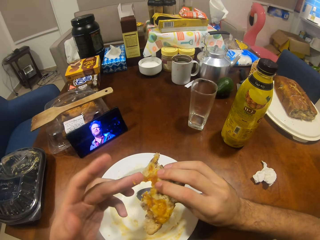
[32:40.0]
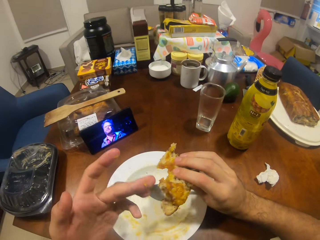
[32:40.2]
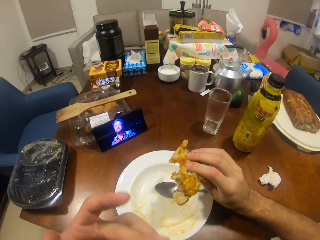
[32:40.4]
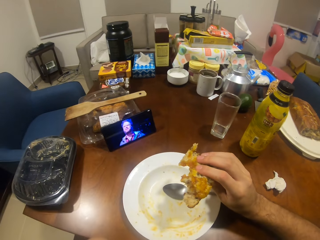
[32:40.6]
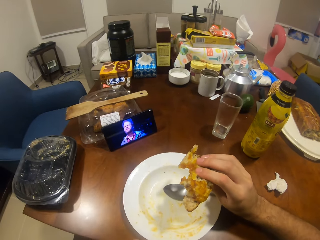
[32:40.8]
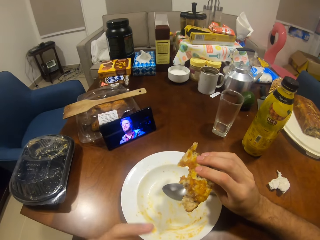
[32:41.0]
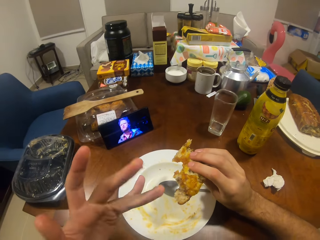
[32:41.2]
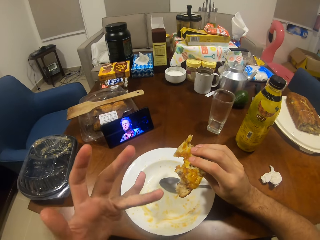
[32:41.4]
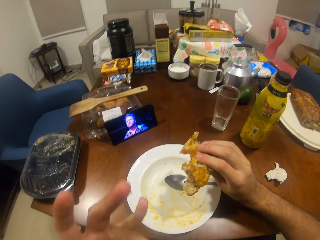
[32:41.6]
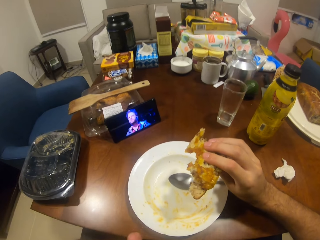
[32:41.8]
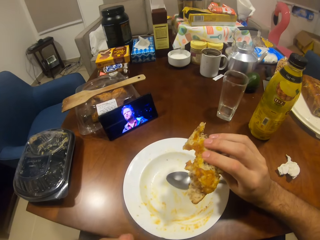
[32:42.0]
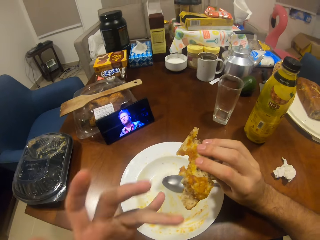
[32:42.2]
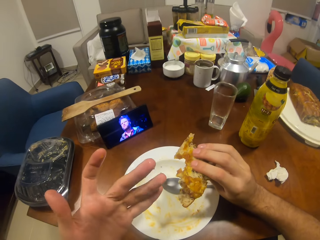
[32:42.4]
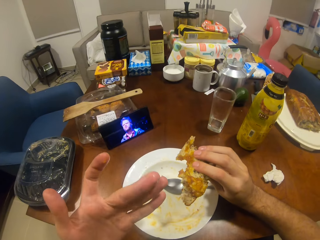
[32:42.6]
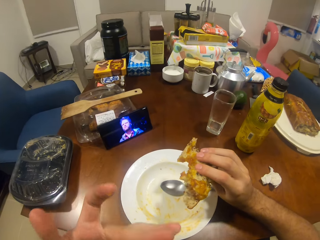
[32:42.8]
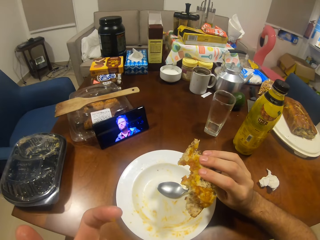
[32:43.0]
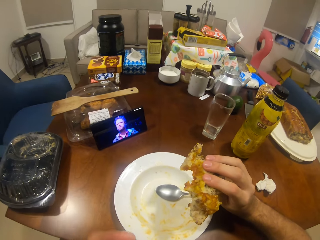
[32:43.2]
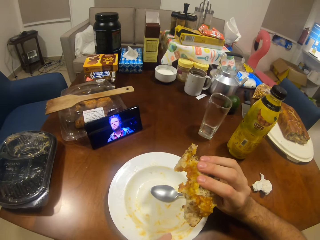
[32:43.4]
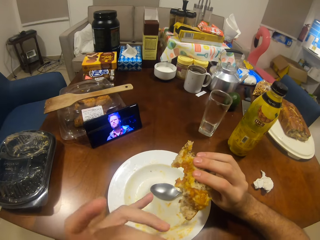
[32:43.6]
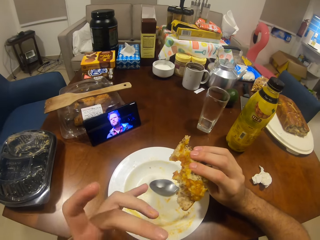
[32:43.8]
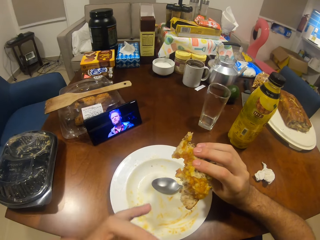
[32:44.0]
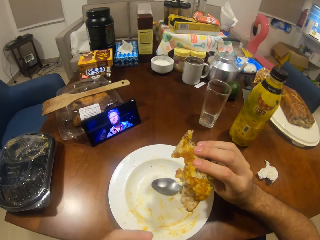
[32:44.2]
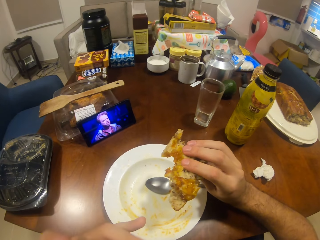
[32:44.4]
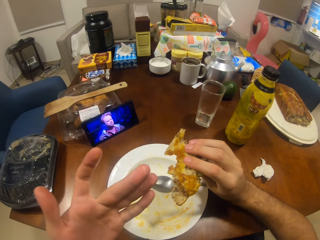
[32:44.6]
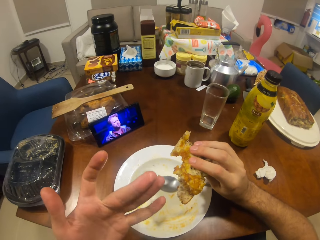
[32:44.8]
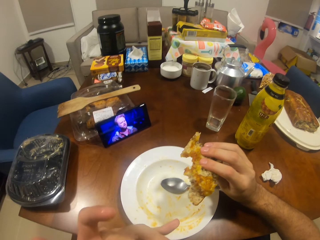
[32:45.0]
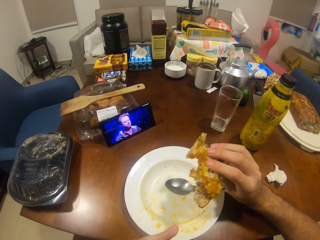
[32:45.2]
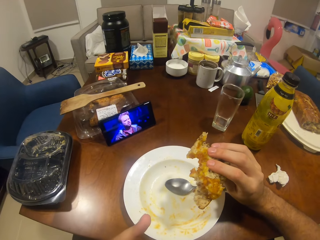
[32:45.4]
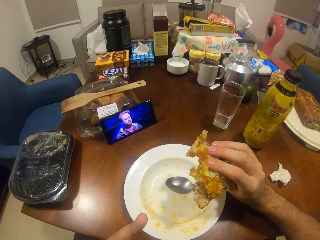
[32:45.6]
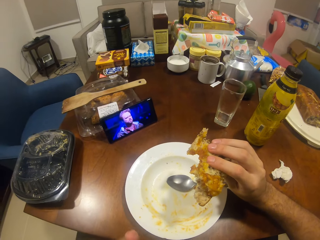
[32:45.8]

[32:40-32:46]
The camera wearer licks his fingers.

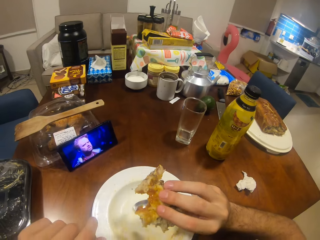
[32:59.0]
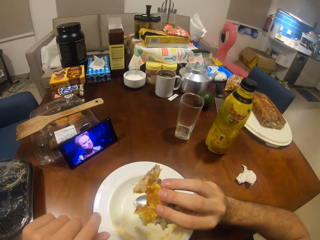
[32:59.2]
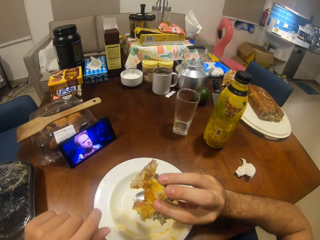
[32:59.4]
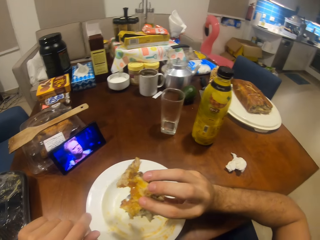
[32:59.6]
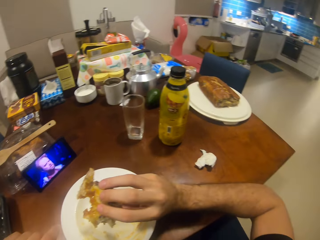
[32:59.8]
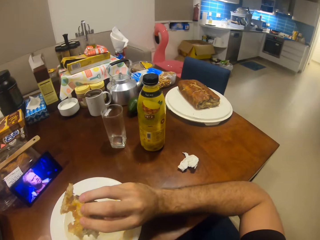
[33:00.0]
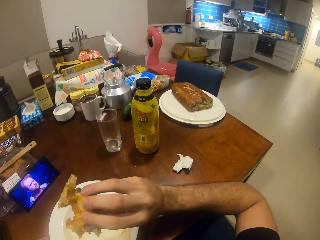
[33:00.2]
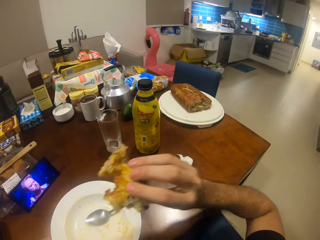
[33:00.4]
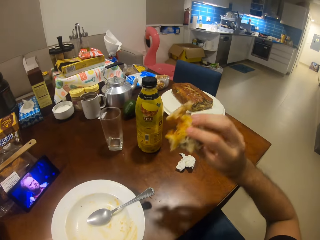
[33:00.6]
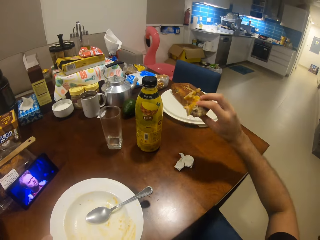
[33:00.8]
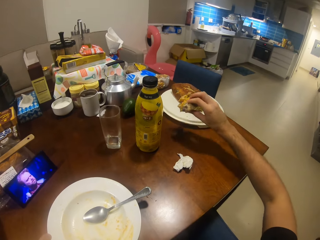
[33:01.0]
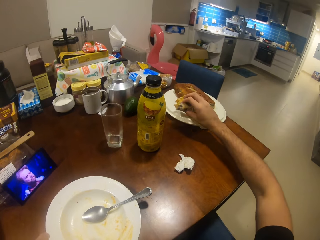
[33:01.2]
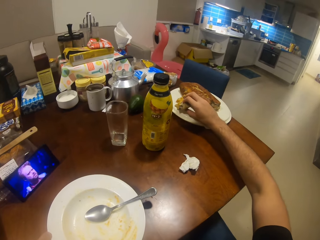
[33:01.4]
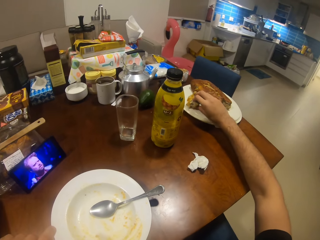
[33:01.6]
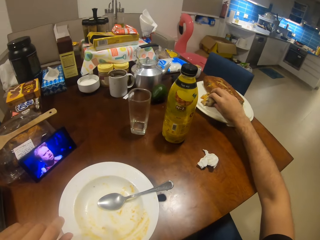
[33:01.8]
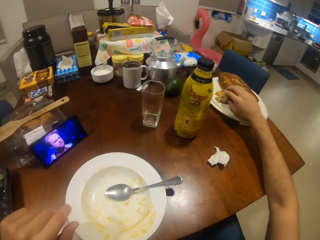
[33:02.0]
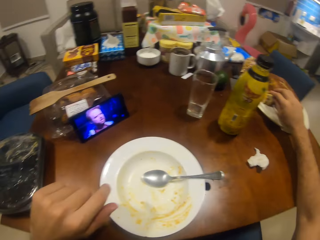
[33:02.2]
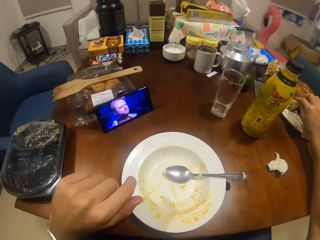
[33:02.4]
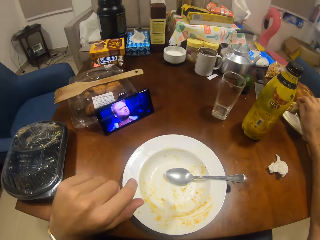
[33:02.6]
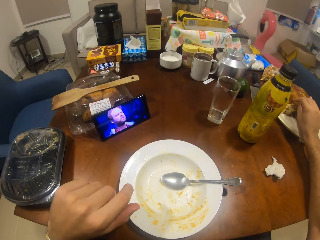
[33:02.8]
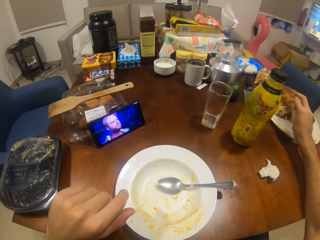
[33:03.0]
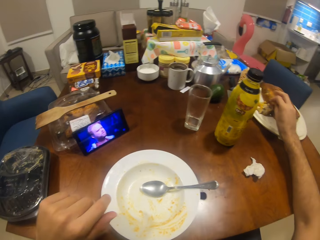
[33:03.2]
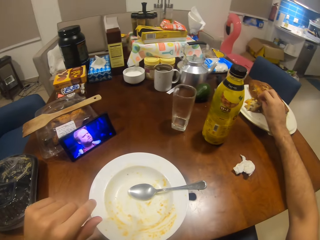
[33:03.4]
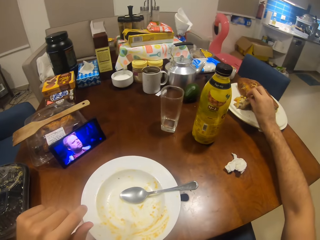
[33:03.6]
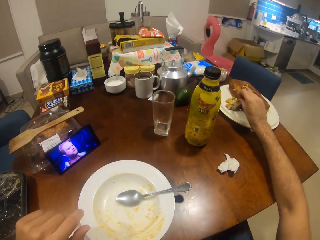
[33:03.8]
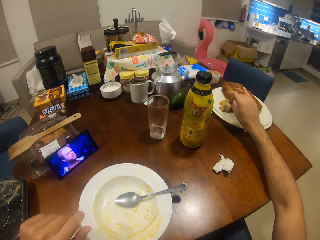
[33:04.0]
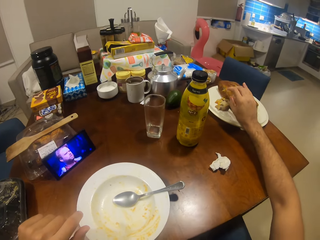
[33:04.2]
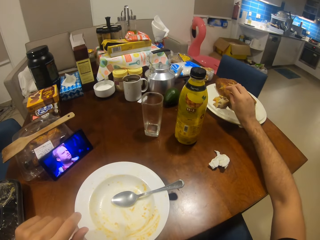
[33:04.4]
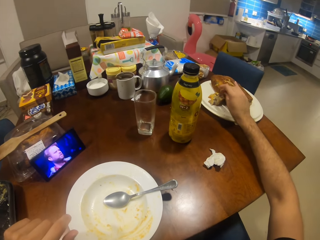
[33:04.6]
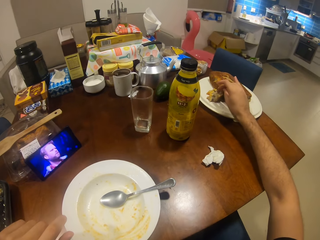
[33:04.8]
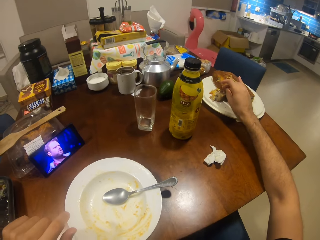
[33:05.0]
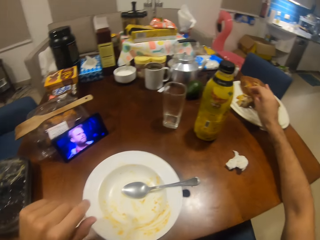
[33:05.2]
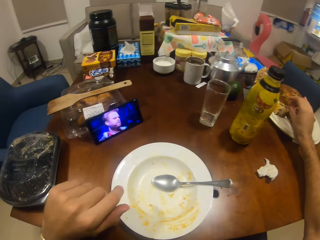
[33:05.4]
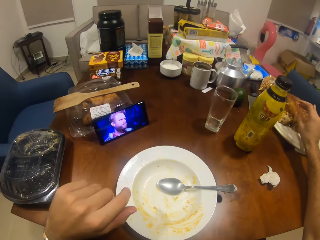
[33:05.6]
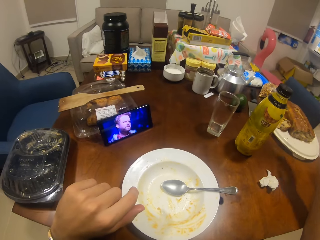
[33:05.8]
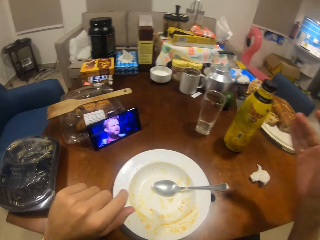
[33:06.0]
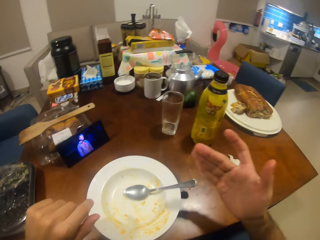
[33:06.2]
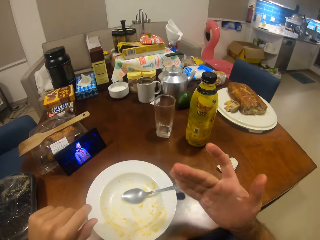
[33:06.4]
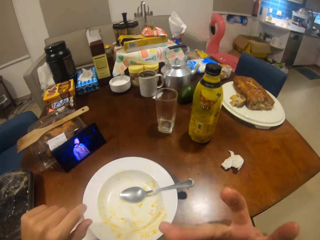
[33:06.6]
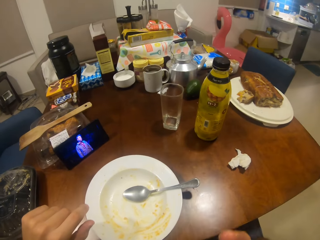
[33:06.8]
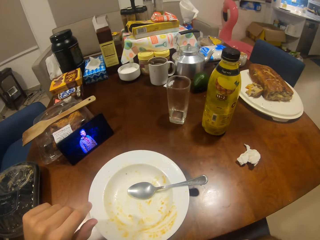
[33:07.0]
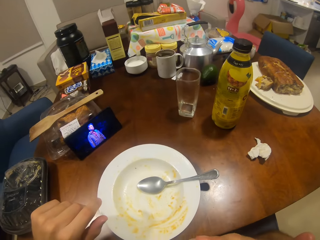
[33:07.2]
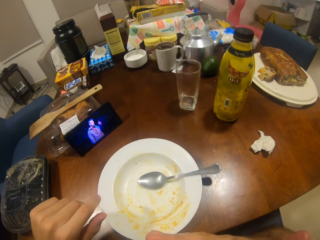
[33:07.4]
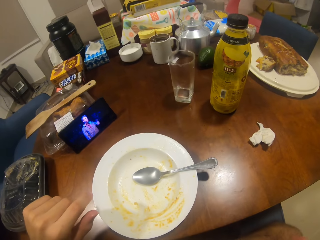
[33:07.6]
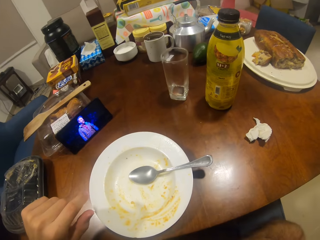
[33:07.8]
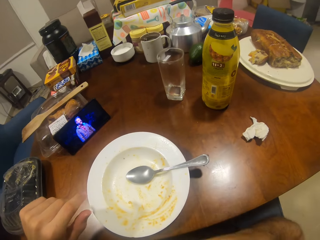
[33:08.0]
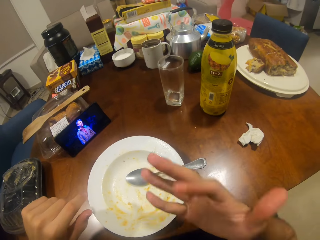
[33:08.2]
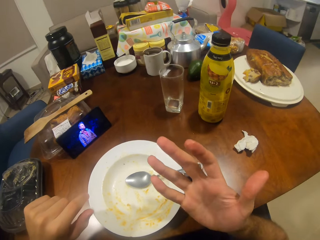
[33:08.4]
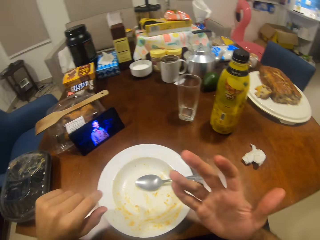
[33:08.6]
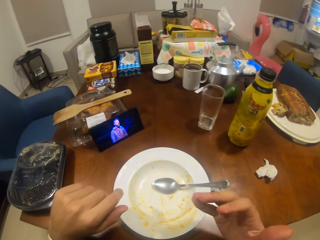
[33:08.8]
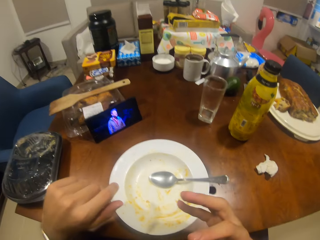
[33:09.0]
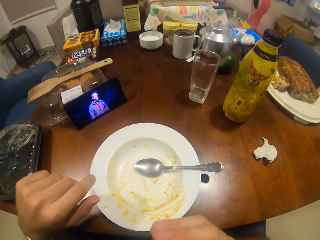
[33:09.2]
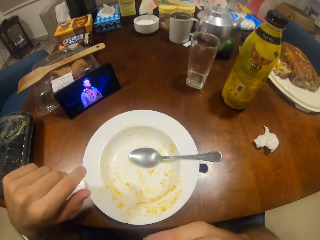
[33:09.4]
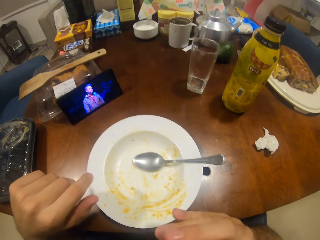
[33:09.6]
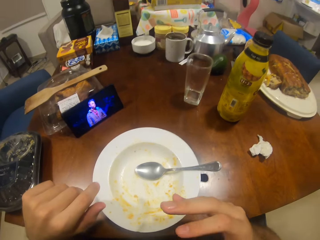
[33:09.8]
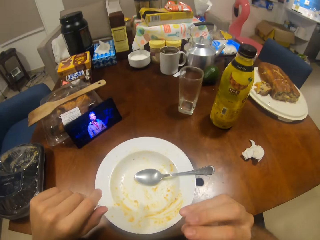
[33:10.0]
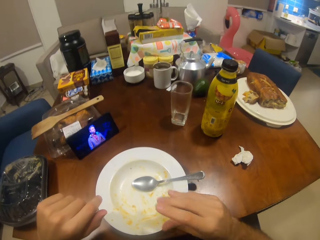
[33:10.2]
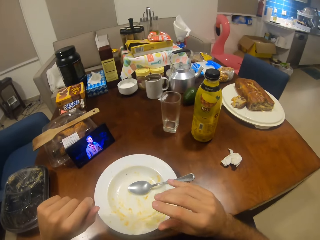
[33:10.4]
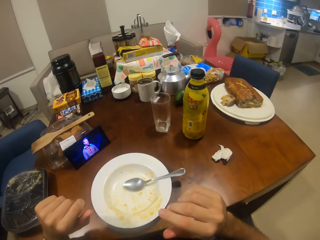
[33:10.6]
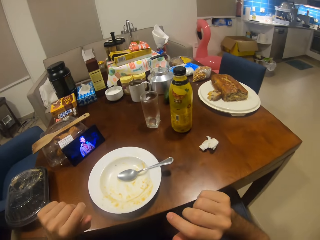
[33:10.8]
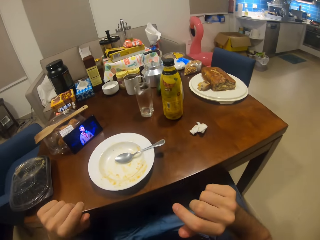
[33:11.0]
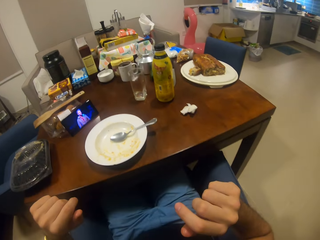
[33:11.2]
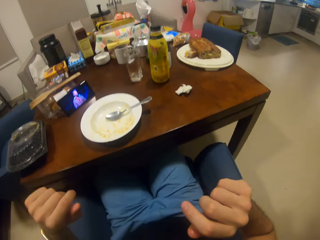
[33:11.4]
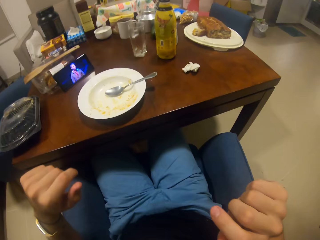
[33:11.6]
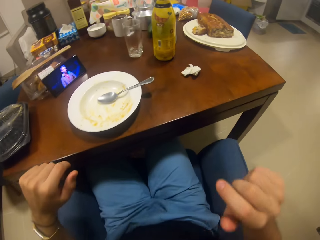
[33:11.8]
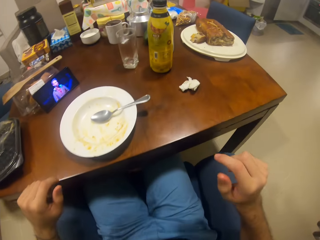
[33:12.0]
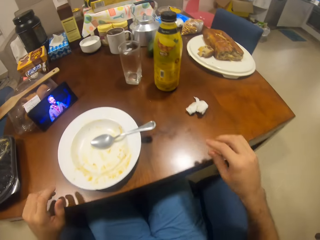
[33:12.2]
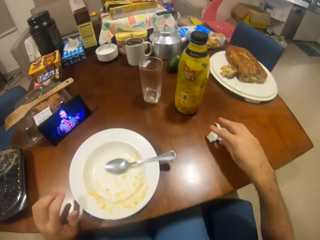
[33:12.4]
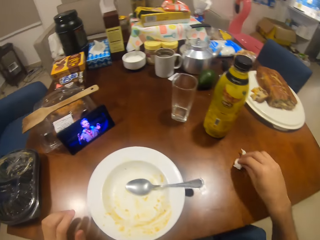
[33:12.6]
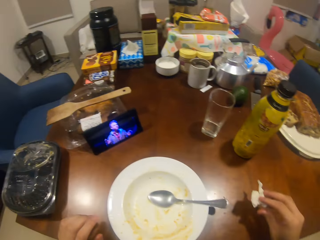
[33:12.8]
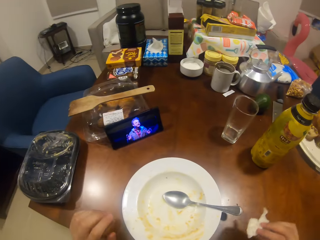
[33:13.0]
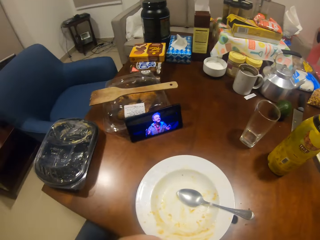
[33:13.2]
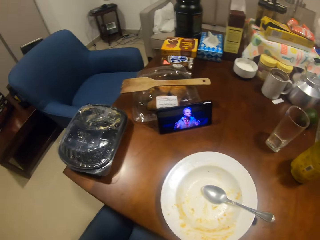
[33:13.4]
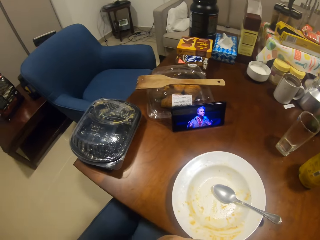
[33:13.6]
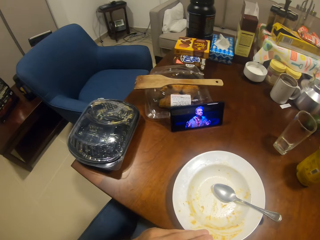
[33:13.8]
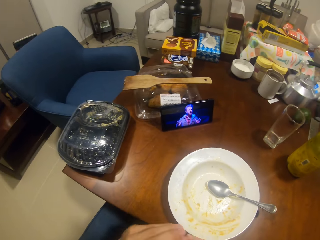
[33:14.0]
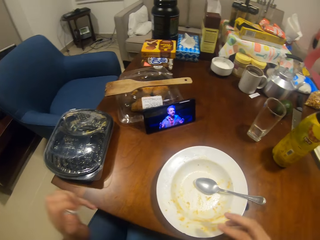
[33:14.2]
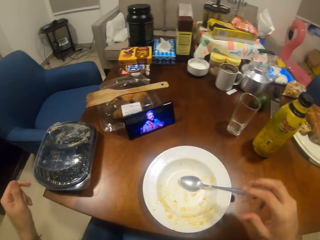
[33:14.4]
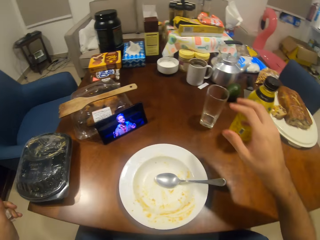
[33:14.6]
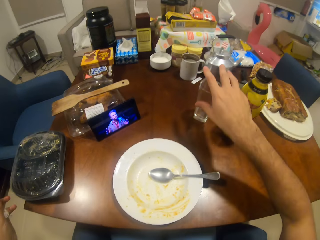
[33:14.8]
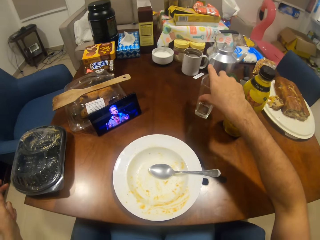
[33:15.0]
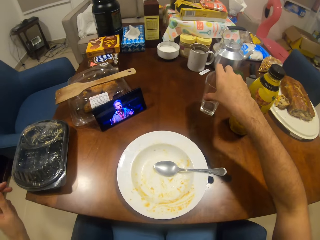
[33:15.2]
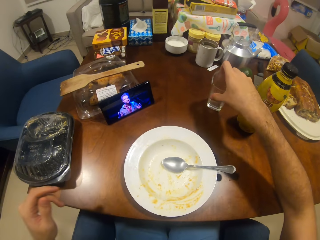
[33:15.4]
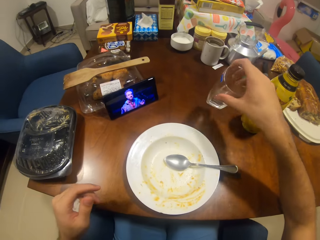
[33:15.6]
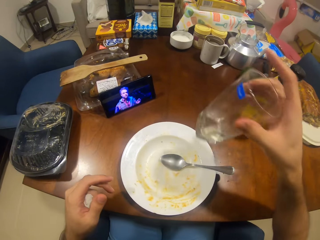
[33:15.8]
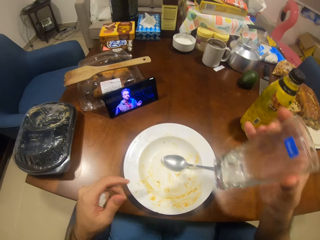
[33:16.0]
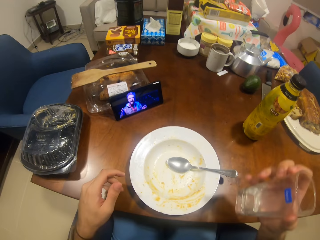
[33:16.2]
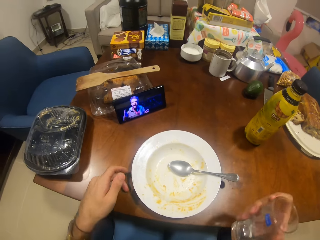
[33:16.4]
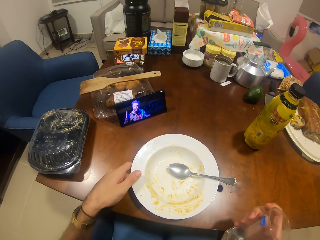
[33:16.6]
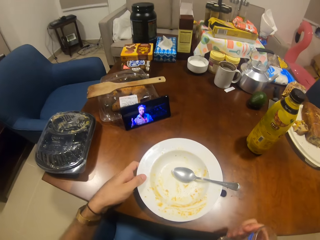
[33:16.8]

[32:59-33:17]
The camera wearer puts the cake on the plate. He licks his fingers. He picks up a tissue. He picks up the glass from the table.
